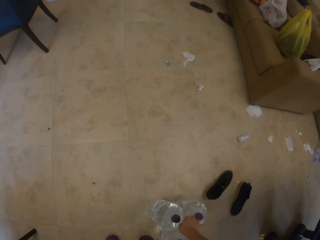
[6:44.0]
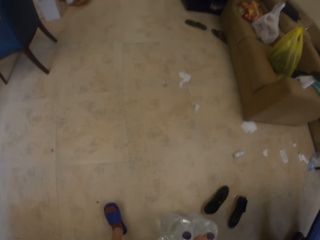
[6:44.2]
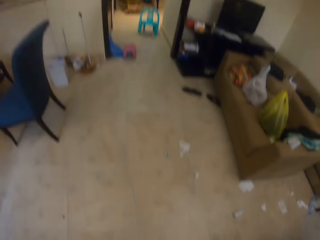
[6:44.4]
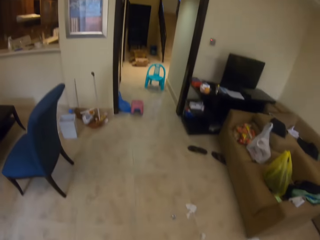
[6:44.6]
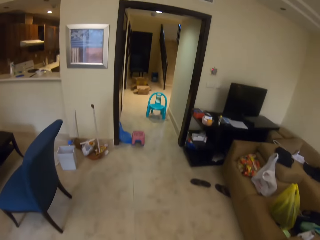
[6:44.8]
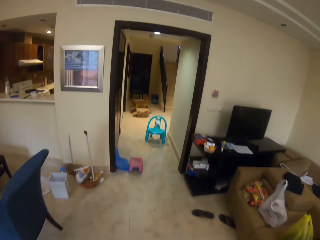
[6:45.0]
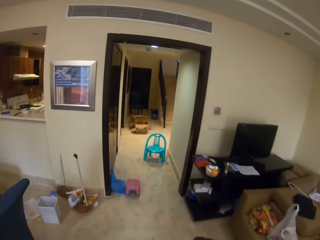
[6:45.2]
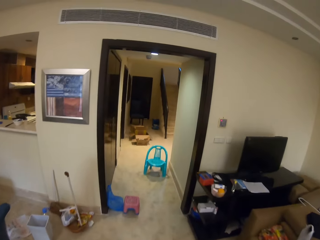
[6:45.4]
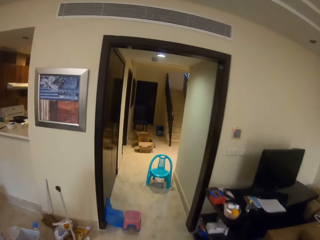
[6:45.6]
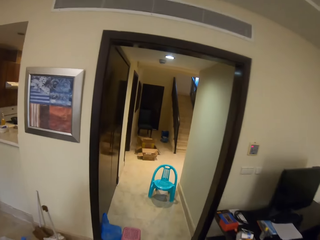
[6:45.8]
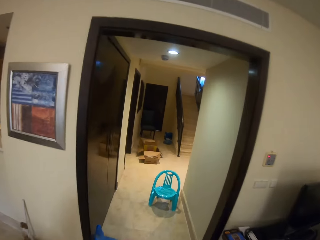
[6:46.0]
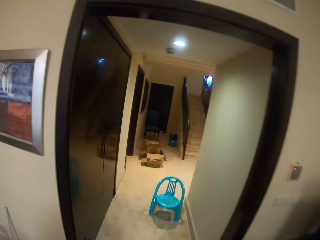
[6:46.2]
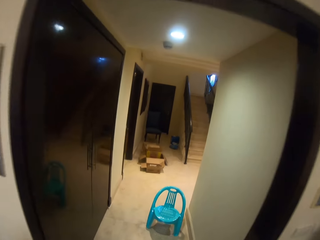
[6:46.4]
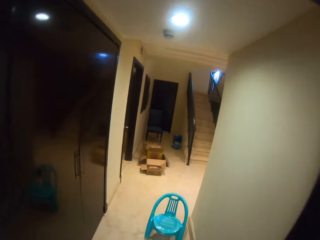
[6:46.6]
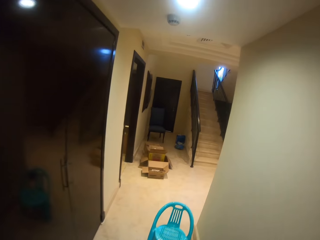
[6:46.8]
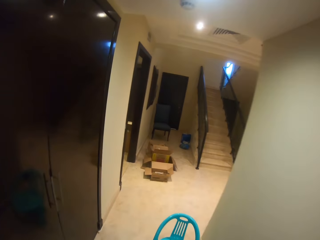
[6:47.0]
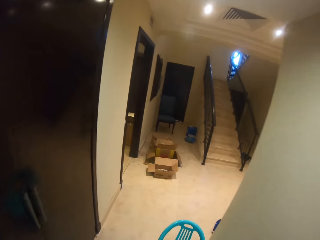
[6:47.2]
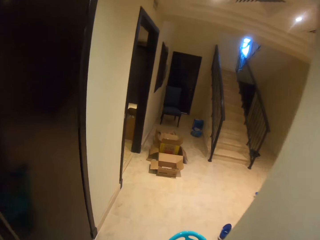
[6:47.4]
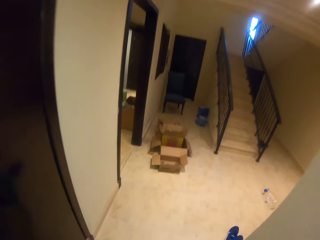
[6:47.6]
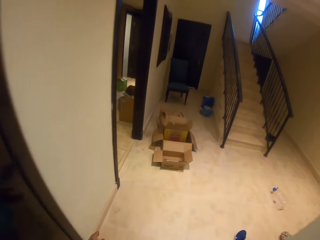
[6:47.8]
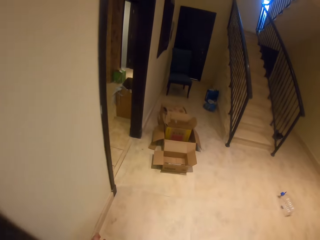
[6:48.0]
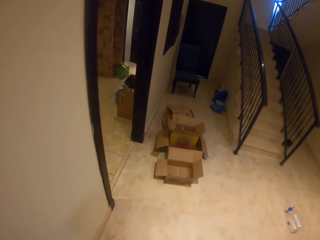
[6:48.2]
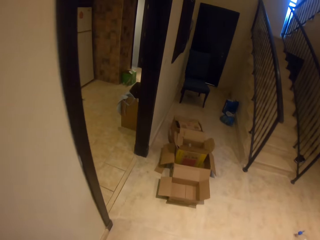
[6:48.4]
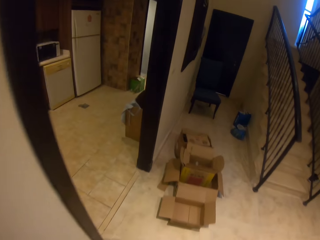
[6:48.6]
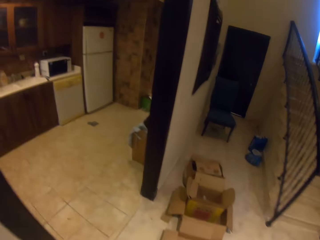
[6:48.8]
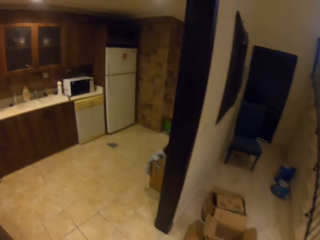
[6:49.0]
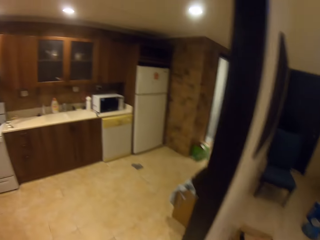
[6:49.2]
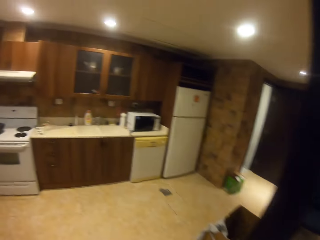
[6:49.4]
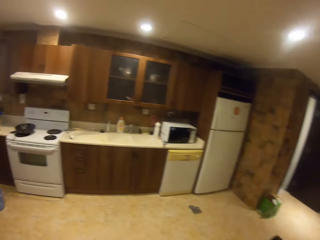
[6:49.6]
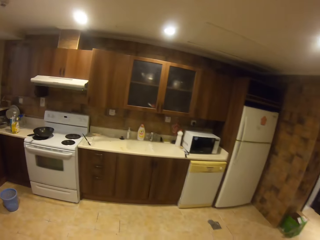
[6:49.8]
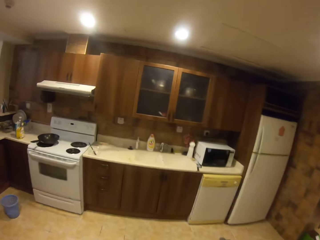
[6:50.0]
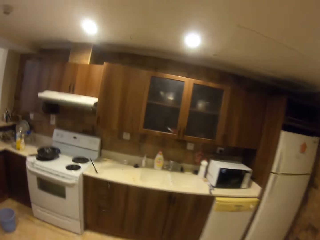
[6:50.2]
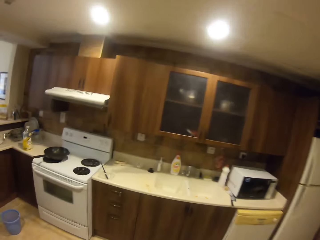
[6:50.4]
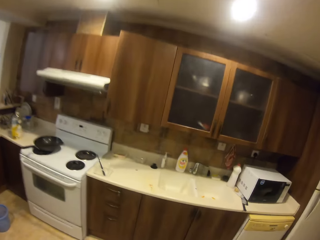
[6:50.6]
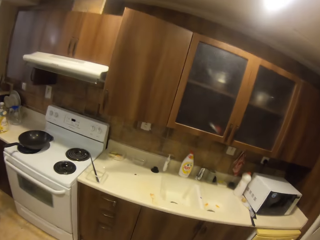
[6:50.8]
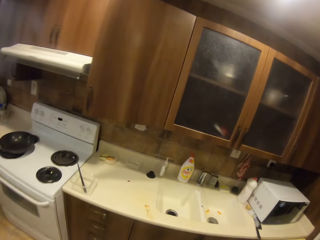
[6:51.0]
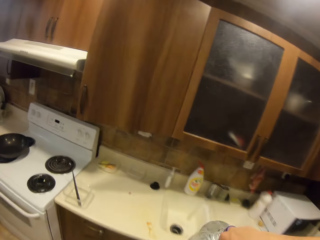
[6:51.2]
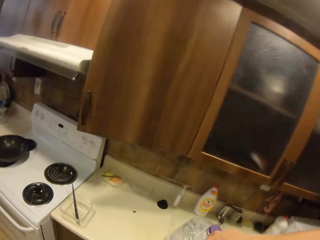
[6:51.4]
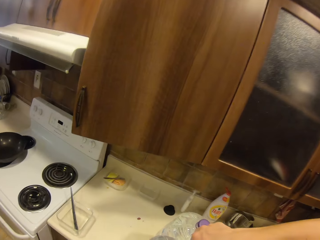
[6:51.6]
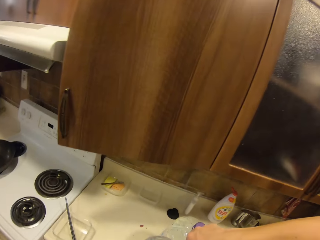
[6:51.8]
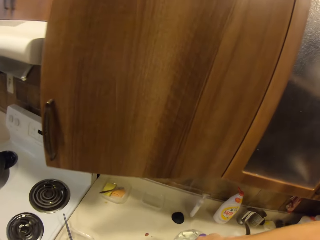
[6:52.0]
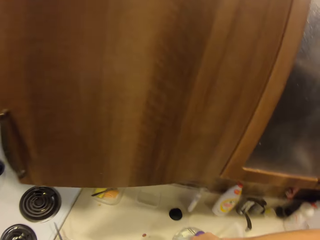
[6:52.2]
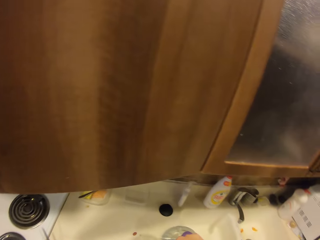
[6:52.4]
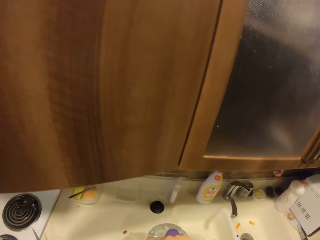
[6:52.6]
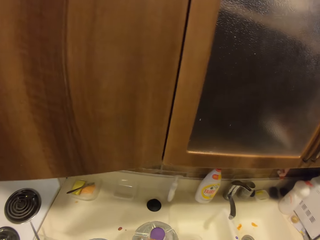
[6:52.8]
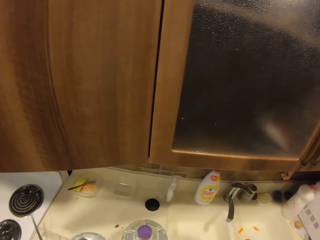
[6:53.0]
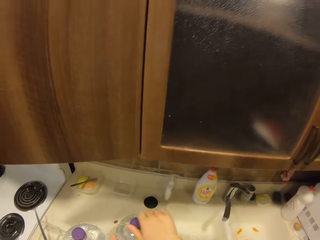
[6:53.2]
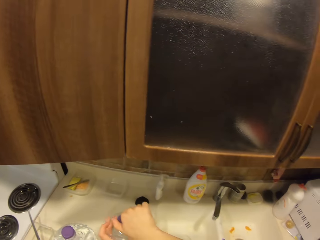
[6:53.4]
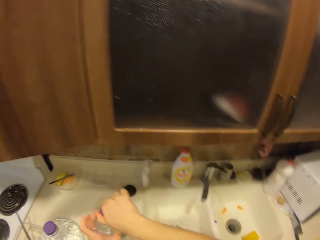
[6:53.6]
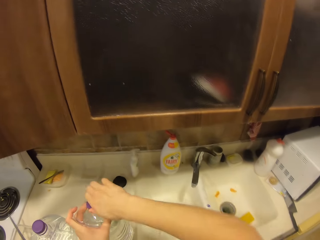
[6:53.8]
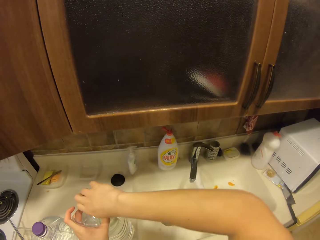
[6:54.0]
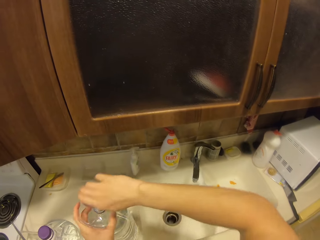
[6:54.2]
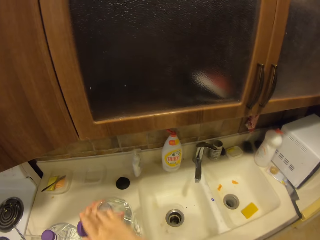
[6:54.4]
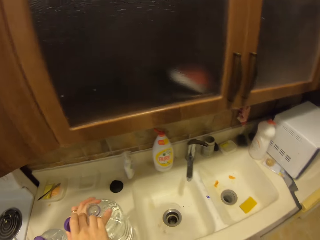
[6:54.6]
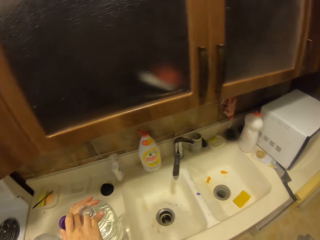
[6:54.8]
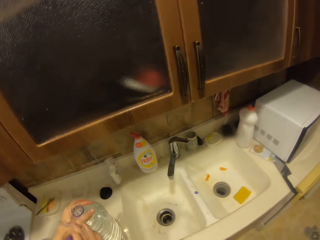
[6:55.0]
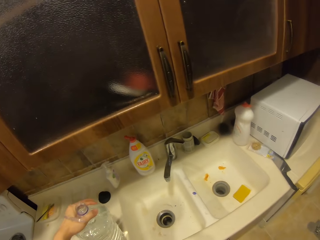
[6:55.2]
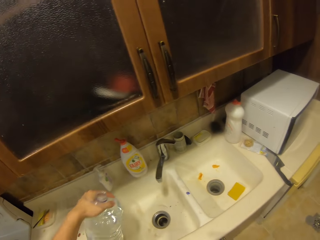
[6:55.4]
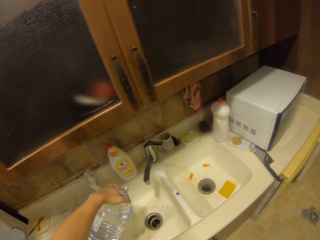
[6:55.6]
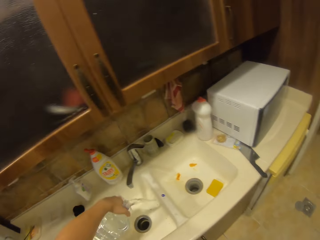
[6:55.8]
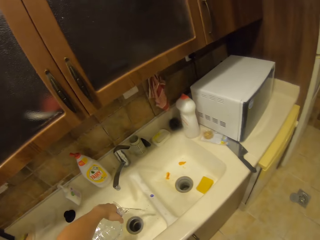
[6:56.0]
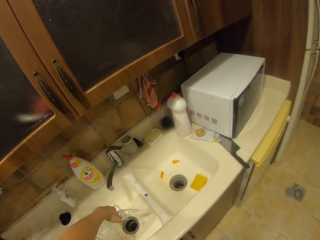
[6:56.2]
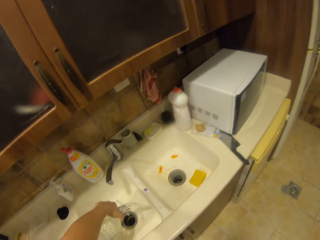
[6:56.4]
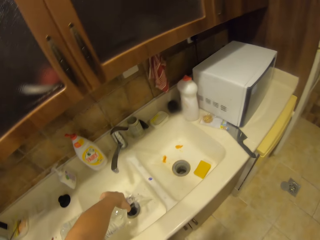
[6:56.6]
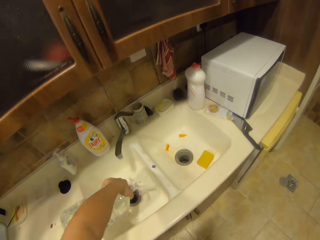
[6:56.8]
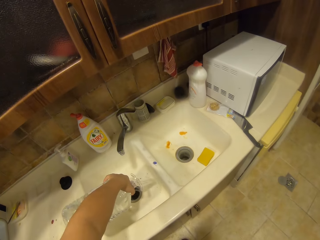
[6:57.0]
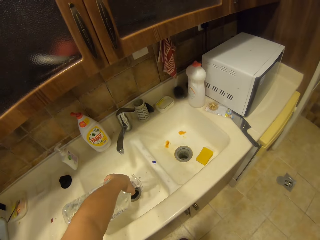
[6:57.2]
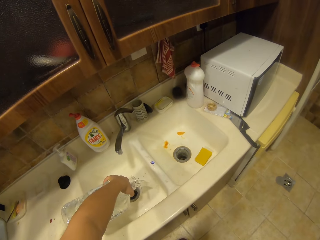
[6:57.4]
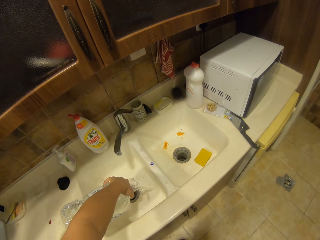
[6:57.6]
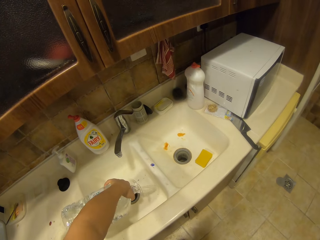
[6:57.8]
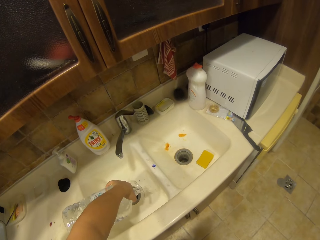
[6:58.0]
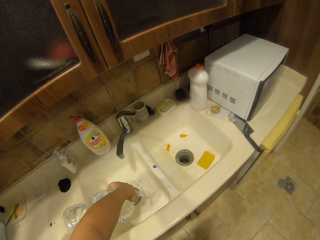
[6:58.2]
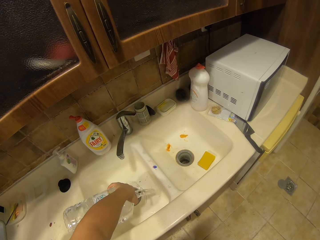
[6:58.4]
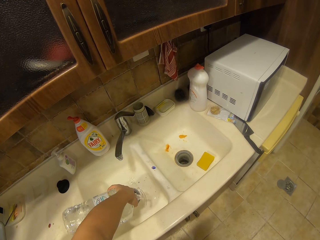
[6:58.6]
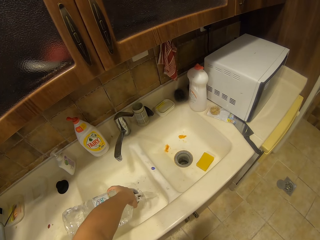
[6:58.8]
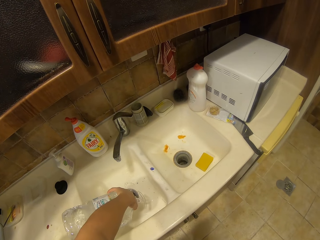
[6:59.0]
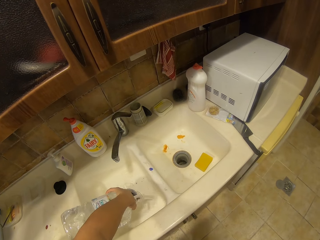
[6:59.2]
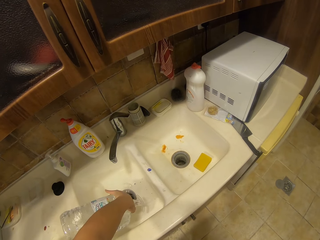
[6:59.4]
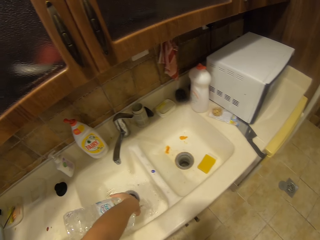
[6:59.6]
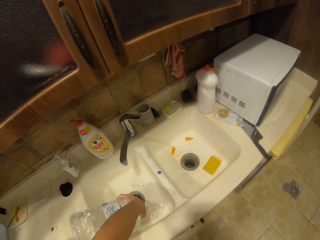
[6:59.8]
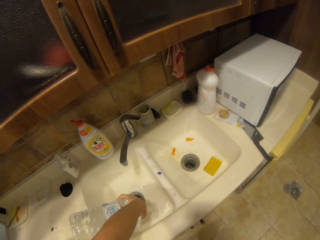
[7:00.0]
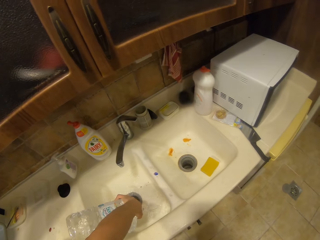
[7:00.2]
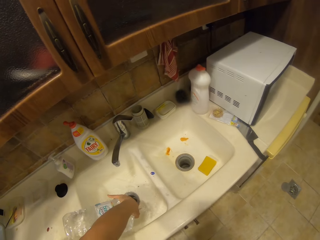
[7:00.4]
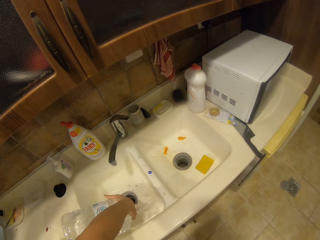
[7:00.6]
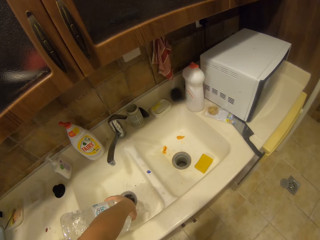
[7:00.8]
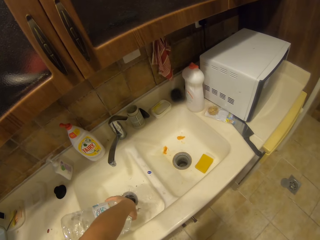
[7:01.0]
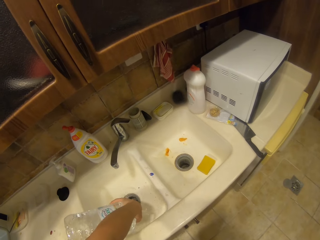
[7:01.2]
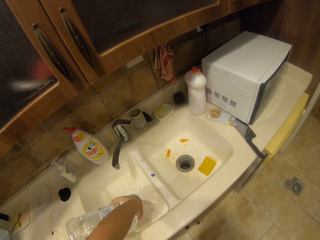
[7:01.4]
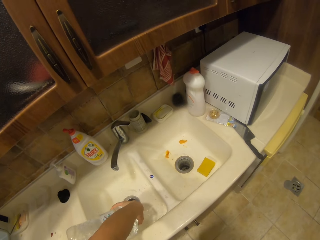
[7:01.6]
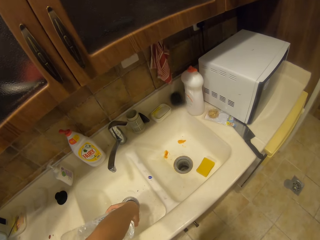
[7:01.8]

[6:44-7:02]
The camera wearer picks up the bottles of water. They hold the bottles together. They walk forward in the room. They enter the kitchen and walk to the sink. They place the bottles of water on the kitchen bench. They open a bottle of water. They pour water in the sink.

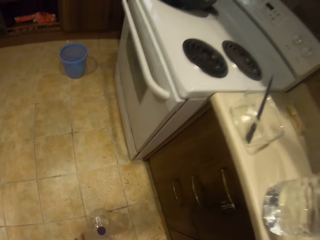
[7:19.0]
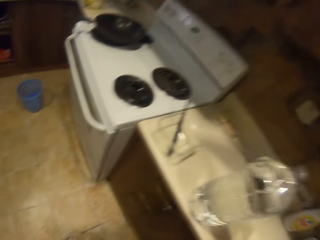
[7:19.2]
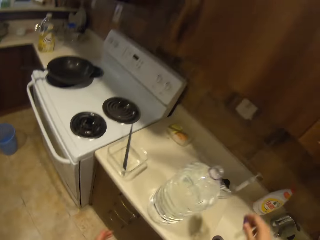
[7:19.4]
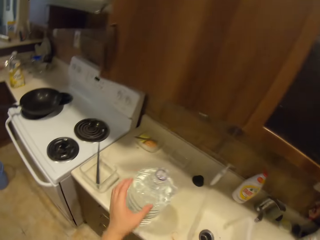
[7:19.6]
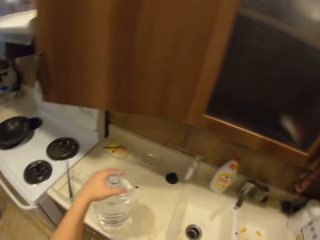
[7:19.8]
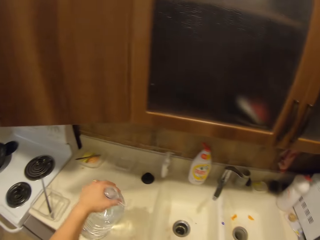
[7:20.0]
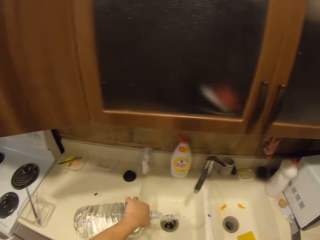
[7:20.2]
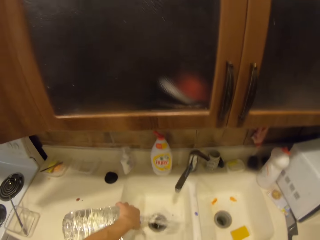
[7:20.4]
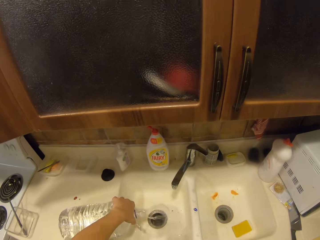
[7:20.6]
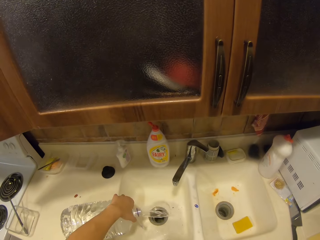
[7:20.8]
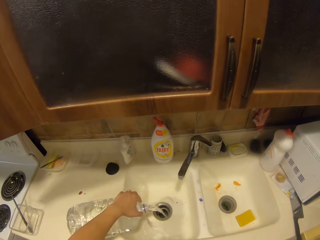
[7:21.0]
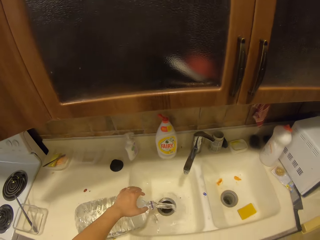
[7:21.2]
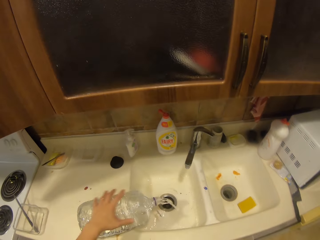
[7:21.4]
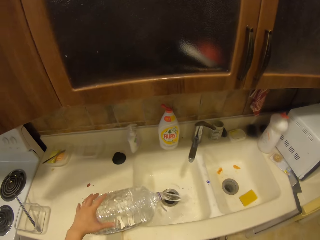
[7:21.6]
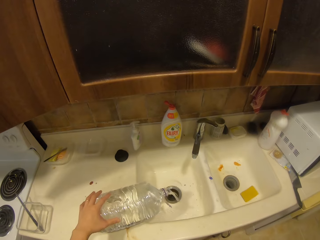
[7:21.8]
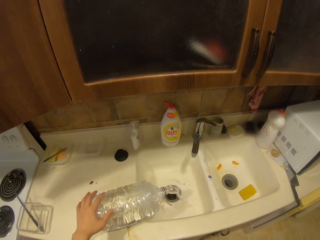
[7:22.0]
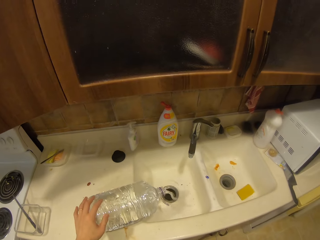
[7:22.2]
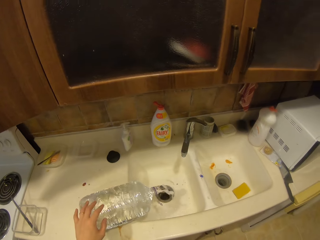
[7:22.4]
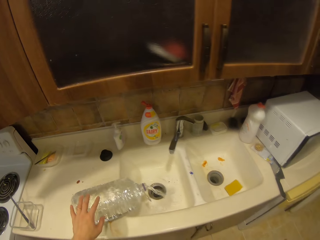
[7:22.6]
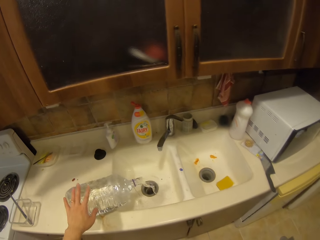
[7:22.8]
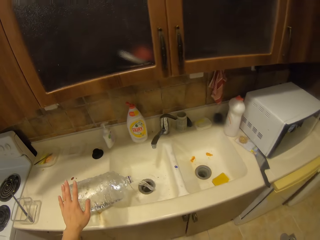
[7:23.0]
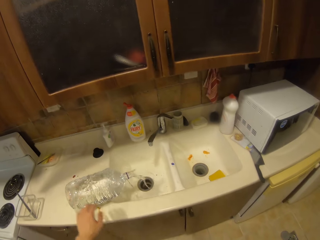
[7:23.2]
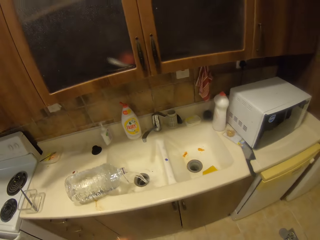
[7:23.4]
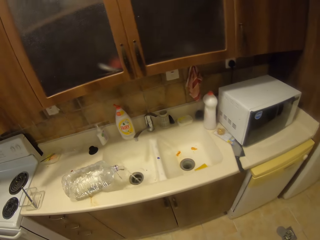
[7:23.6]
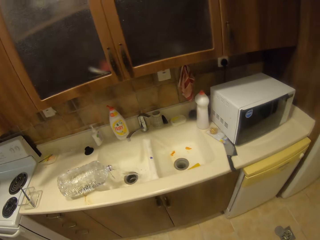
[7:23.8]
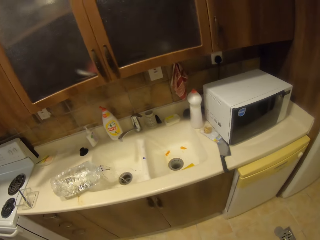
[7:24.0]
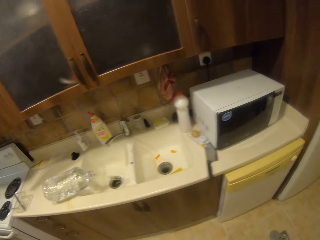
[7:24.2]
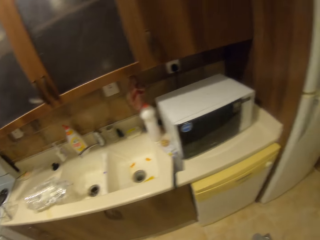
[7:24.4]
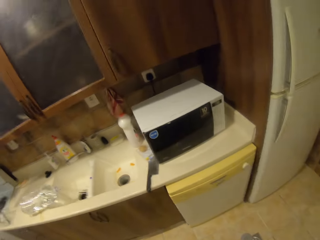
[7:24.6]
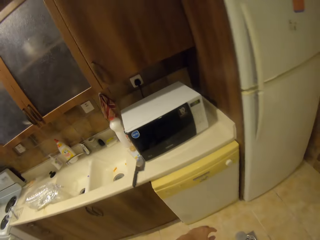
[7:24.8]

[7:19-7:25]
The camera wearer puts a bottle of water on the floor. They touch the bottle top and loosen the bottle top. They turn the bottle upside down. They pour water in the sink. They remove their hand from the bottle.
